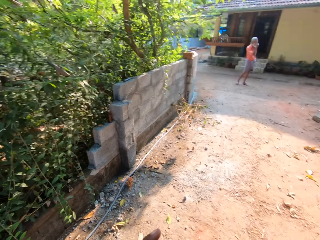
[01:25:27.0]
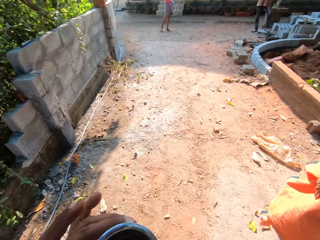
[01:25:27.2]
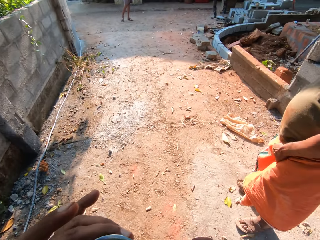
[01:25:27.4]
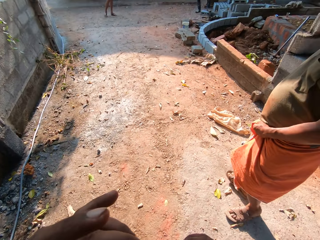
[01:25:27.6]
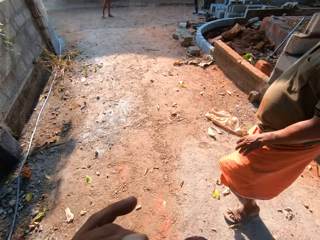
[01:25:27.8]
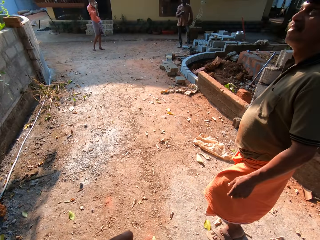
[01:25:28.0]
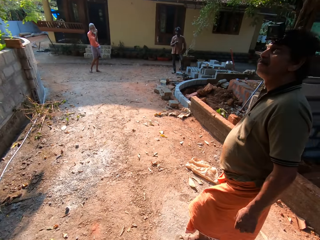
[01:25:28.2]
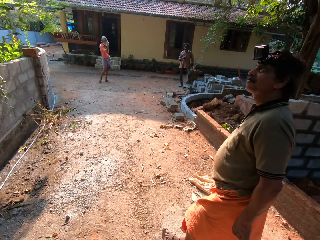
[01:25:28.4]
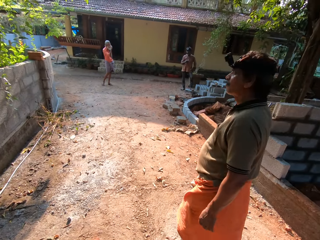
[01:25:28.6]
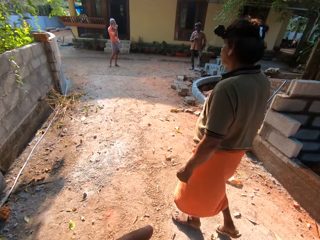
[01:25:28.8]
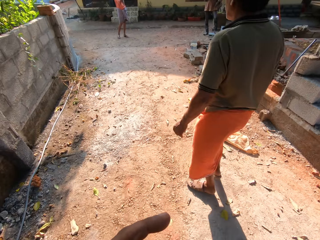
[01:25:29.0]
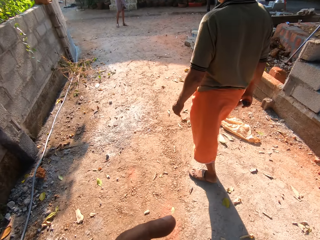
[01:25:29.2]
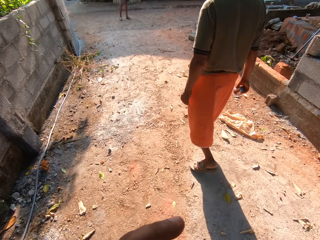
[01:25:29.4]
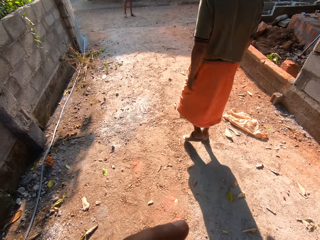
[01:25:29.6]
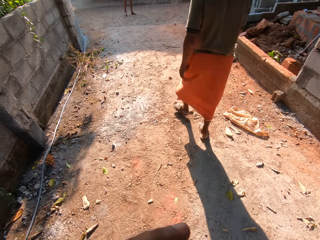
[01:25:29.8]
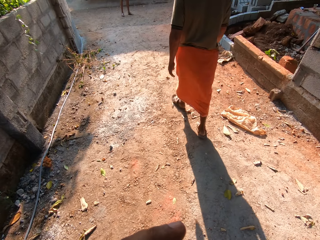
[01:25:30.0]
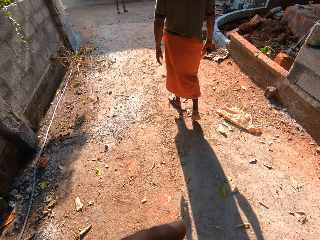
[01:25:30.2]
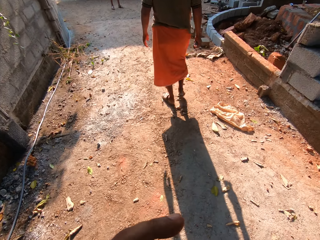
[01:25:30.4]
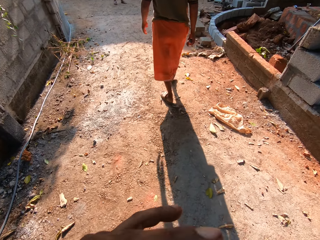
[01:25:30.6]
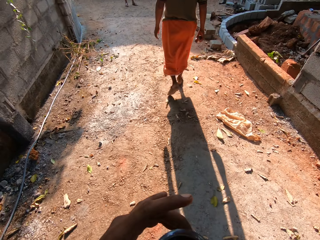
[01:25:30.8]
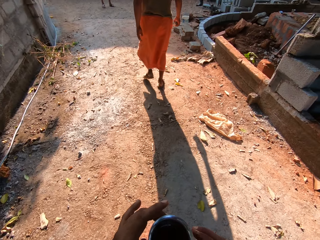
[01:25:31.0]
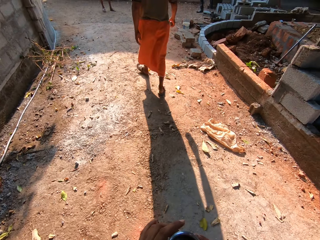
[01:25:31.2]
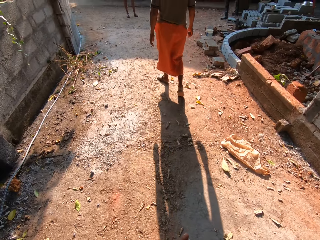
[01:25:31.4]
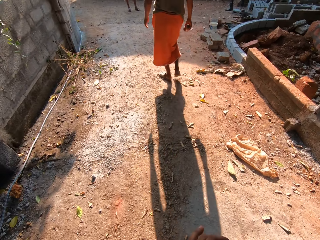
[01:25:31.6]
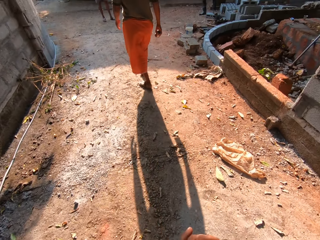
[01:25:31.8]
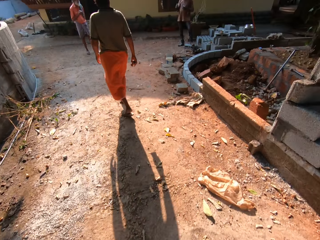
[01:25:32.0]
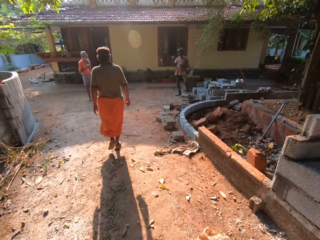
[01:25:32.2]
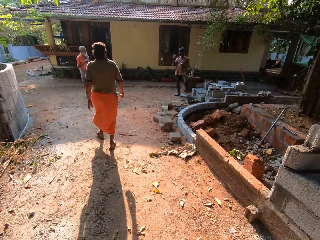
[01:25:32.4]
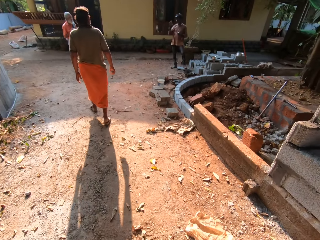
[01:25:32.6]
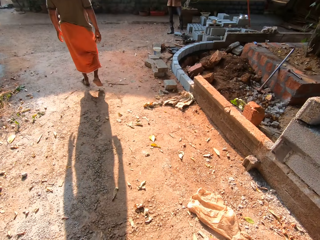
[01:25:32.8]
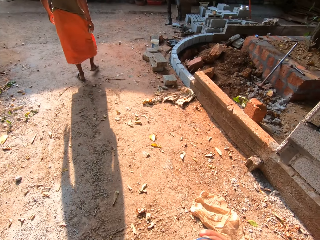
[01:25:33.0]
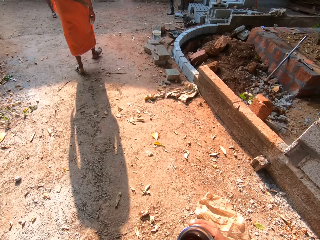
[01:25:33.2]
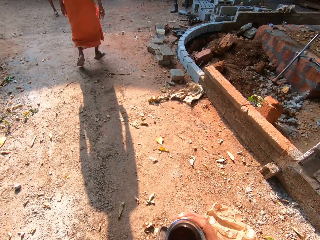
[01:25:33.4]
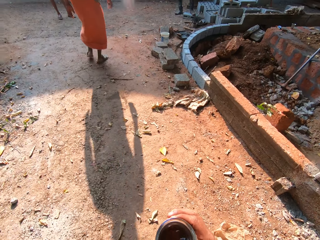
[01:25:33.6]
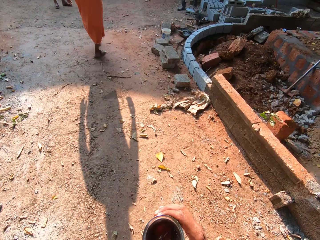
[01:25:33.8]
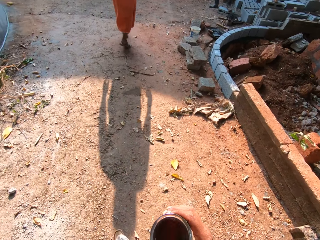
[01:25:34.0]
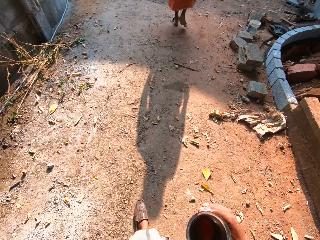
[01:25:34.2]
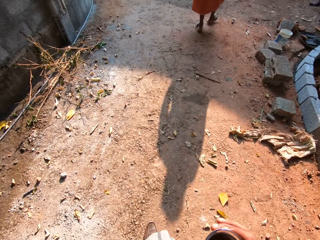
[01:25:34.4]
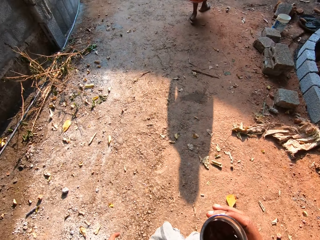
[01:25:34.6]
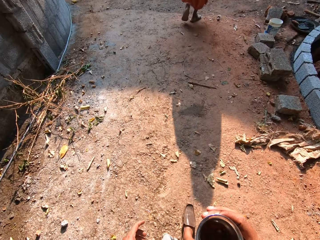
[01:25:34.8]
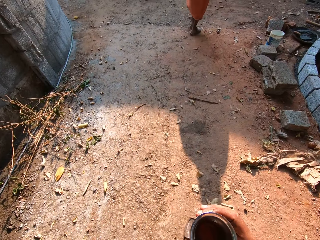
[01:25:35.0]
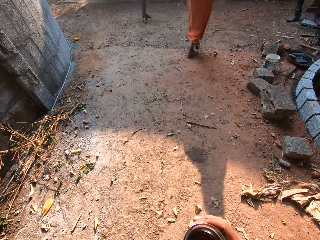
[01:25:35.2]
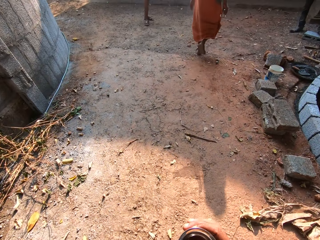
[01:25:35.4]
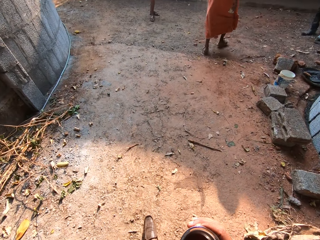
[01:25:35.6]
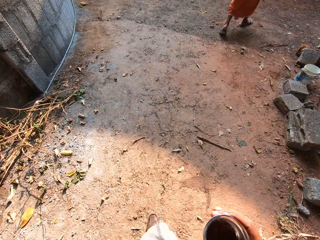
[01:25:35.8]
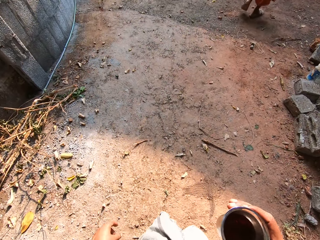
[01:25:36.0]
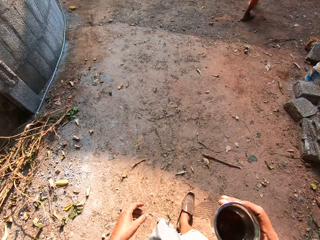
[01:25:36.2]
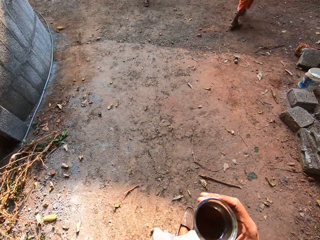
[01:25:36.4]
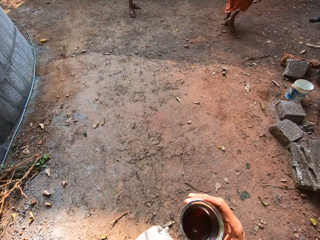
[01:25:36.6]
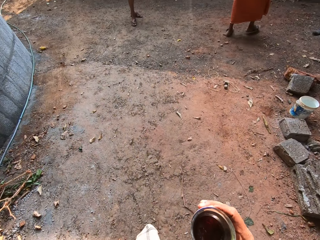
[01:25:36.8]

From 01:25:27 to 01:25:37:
The camera wearer looks around. He passes the cup of juice from his right hand to his left hand. He drinks some juice from the cup with his left hand. He passes the cup of juice from his left hand to his right hand. A man converses with another man. The camera wearer walks across the path.

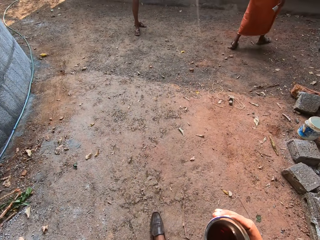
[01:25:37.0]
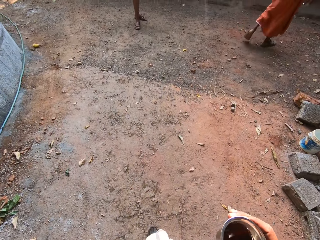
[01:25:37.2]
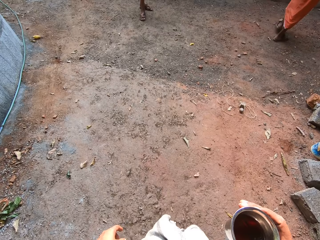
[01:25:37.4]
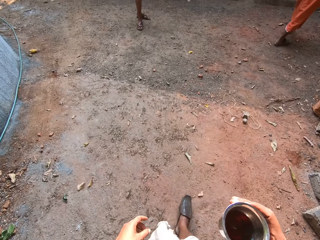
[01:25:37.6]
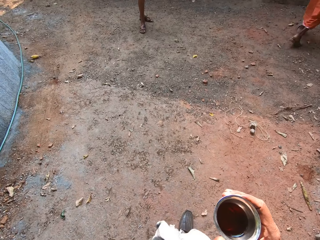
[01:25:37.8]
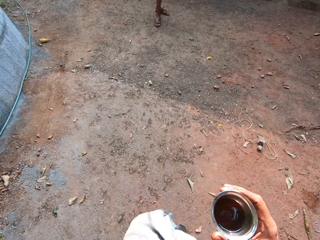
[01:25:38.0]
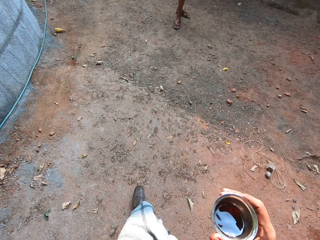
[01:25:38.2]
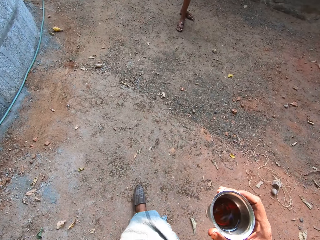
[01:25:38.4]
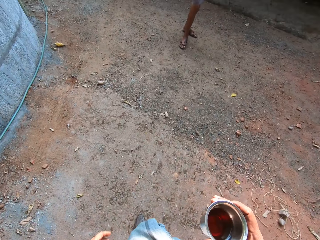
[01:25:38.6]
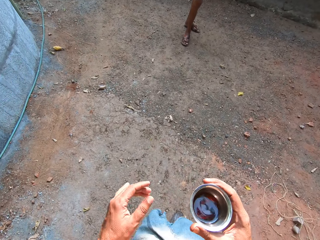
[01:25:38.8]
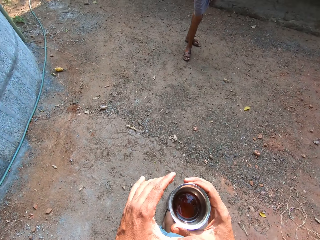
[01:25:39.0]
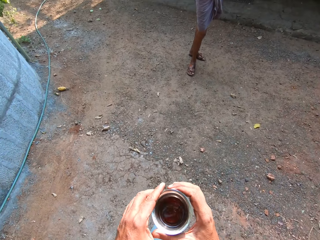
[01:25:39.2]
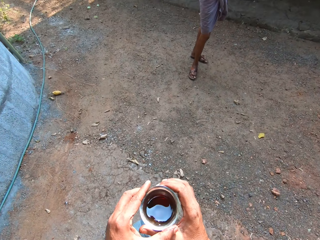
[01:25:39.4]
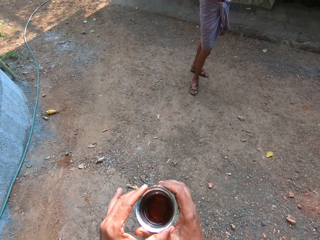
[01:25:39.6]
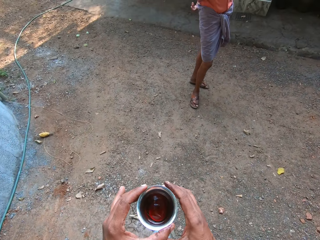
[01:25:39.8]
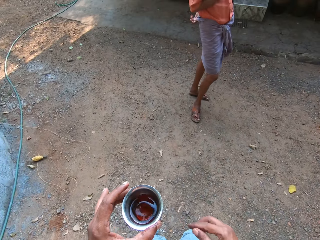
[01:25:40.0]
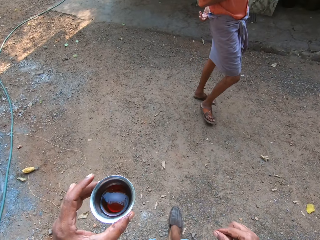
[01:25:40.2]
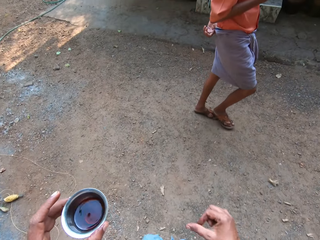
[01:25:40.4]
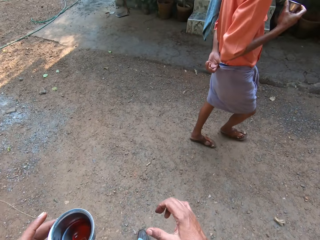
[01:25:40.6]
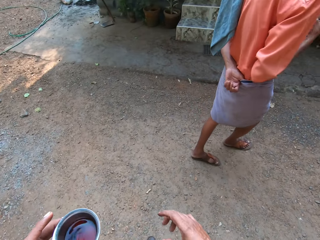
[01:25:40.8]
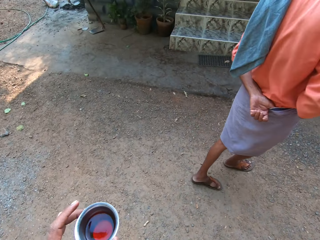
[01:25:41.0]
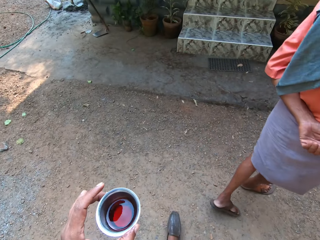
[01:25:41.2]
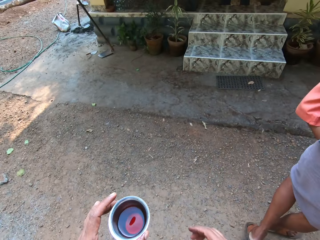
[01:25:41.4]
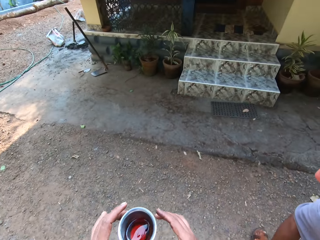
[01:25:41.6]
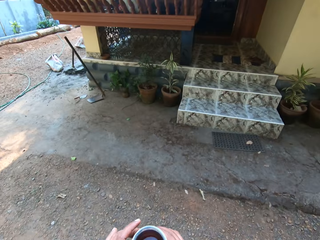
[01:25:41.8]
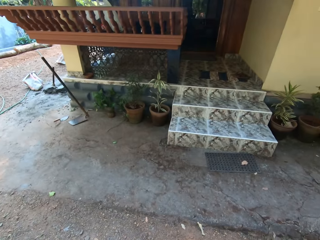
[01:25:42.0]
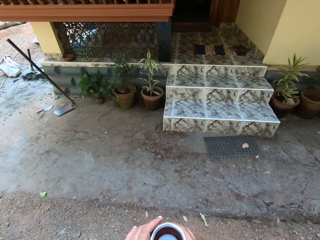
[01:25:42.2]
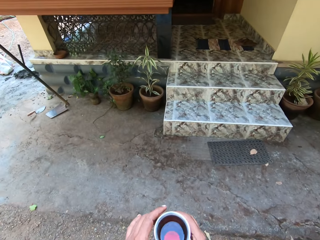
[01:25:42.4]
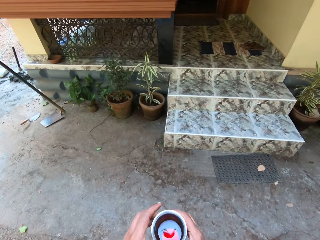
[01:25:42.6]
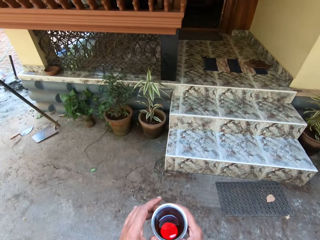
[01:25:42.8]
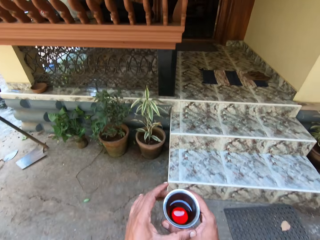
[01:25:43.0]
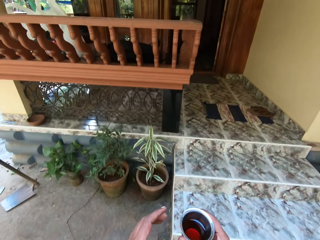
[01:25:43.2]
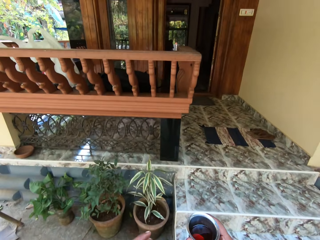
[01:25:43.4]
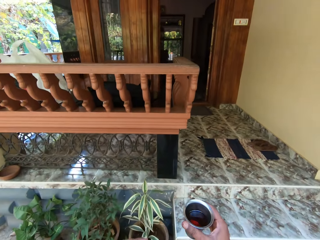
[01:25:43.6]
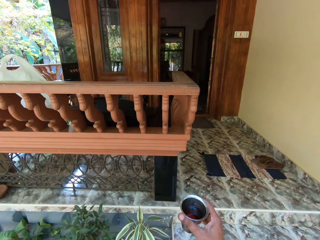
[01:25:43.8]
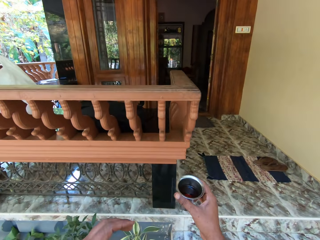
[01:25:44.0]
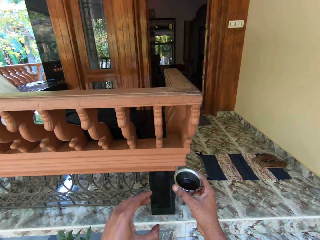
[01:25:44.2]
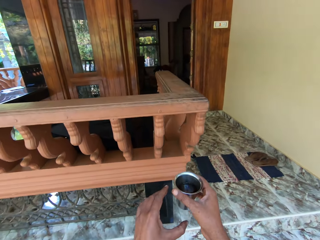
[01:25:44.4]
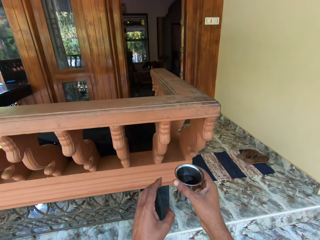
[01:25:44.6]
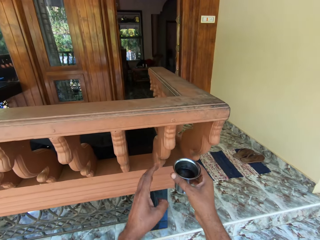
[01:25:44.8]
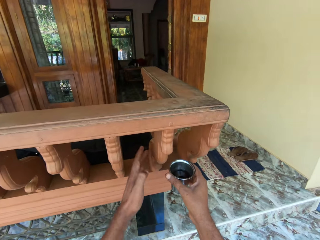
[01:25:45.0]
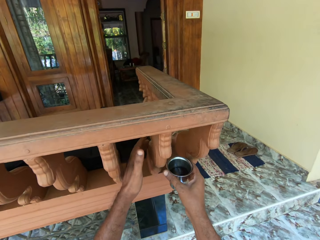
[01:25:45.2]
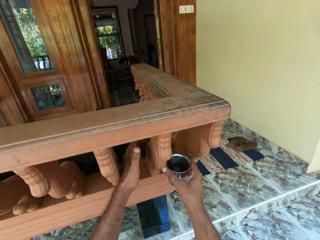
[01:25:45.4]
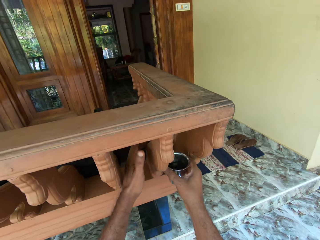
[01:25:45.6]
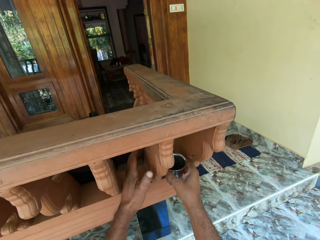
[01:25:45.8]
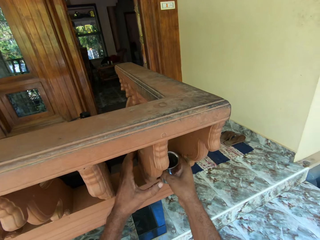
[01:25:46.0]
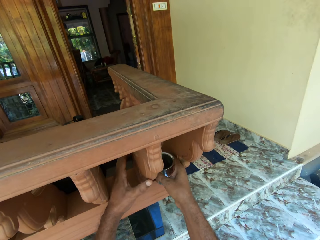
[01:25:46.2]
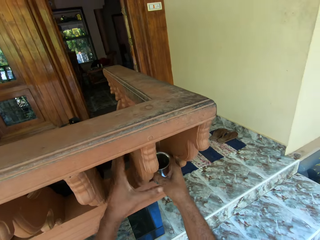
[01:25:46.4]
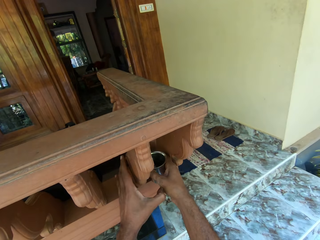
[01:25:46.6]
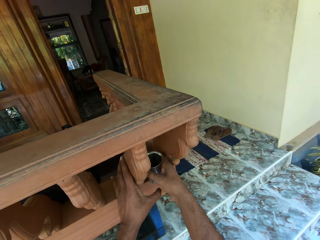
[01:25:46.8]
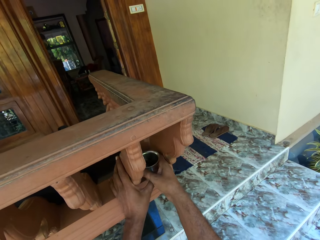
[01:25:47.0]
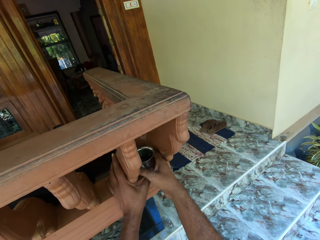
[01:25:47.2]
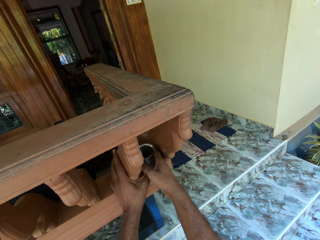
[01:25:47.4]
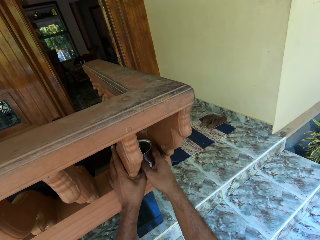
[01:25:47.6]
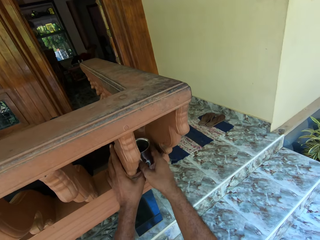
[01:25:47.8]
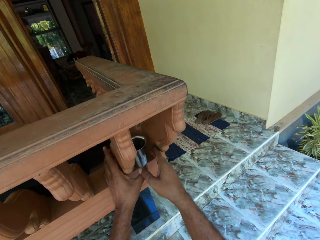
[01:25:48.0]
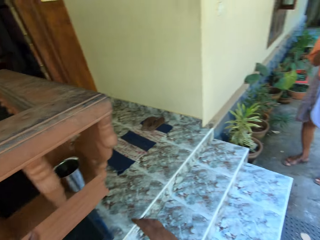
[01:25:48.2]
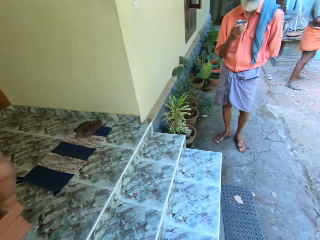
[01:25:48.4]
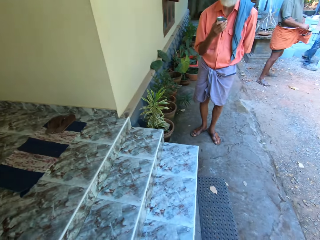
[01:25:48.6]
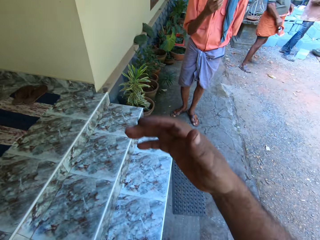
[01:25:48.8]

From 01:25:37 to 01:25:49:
The camera wearer passes the cup of juice from his right hand to his left hand. He passes the cup of juice from his left hand to his right hand. He drops the cup of juice on a chair or hand rail with his right hand.
